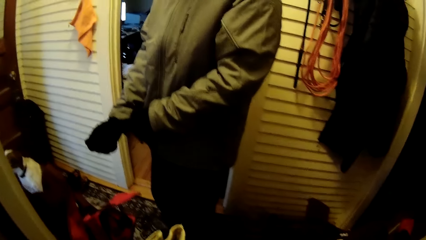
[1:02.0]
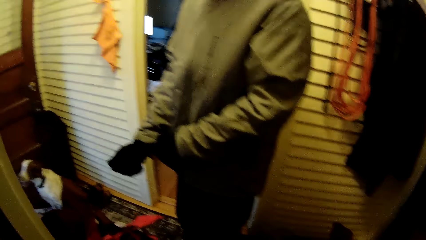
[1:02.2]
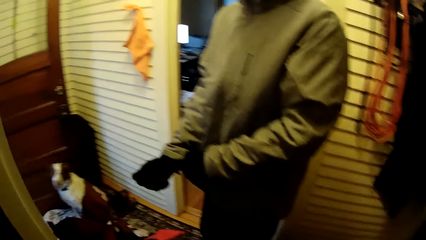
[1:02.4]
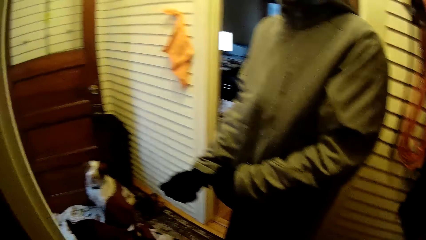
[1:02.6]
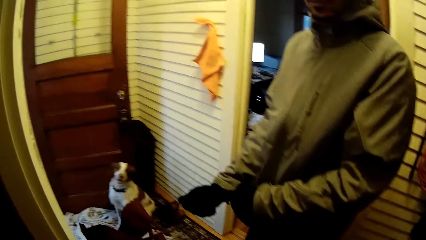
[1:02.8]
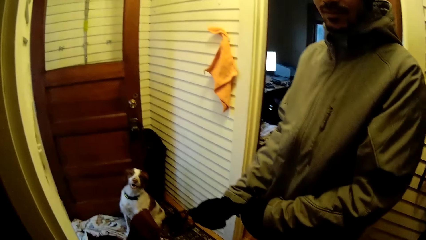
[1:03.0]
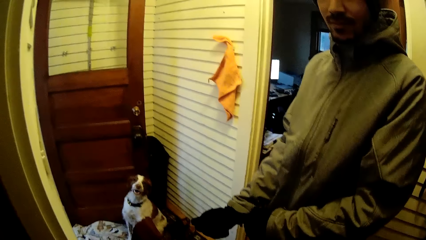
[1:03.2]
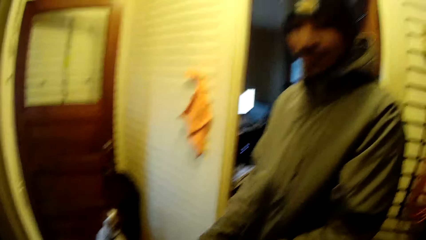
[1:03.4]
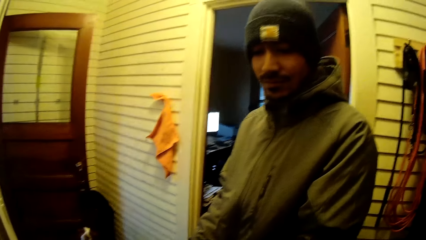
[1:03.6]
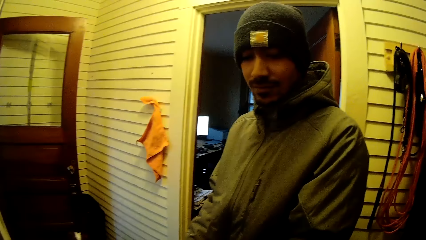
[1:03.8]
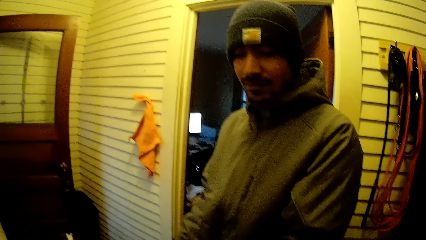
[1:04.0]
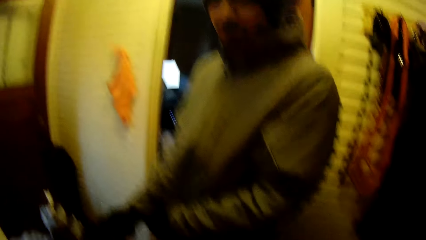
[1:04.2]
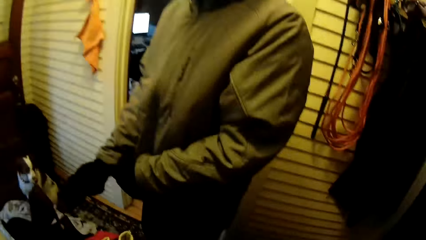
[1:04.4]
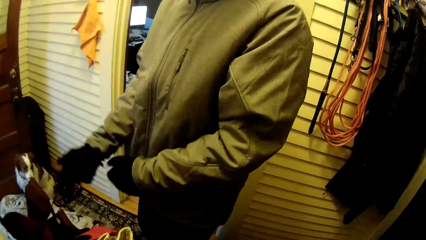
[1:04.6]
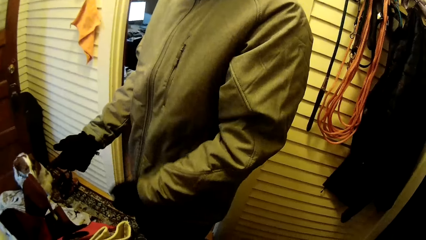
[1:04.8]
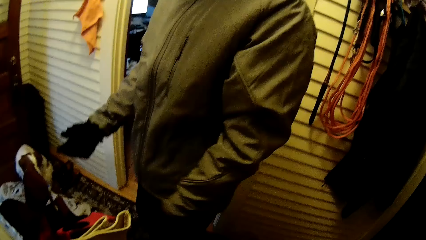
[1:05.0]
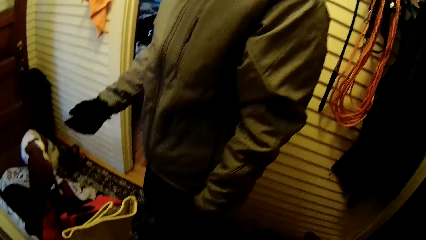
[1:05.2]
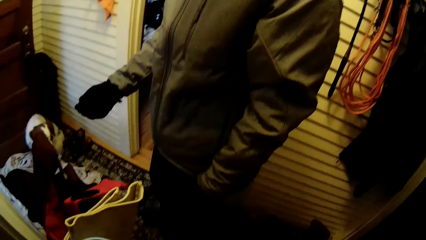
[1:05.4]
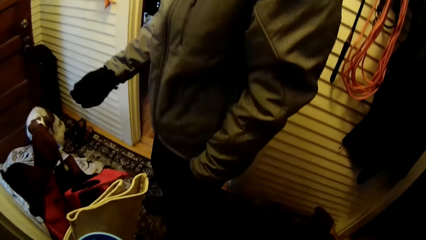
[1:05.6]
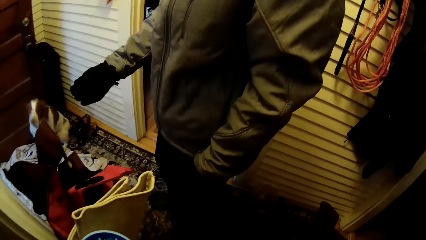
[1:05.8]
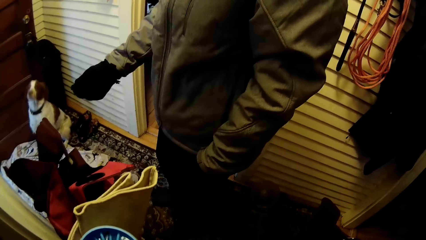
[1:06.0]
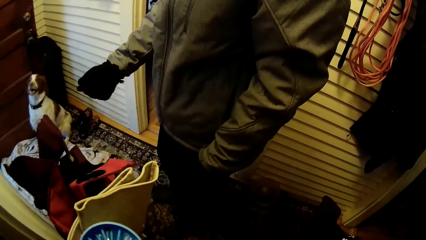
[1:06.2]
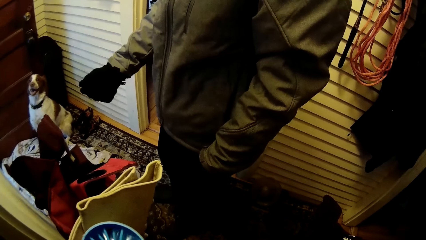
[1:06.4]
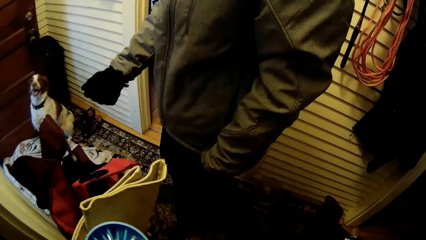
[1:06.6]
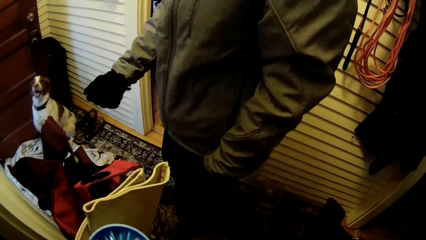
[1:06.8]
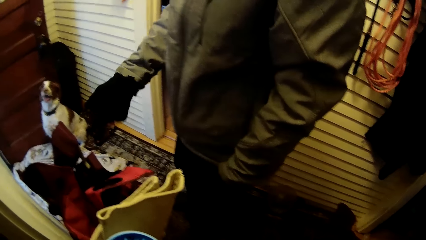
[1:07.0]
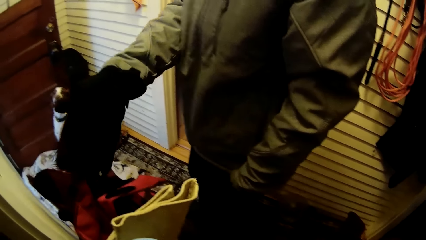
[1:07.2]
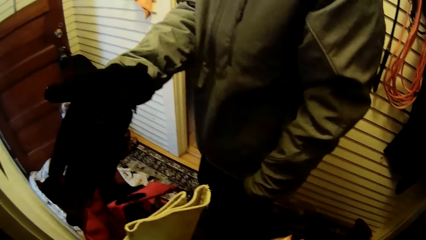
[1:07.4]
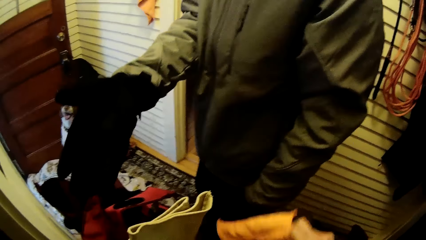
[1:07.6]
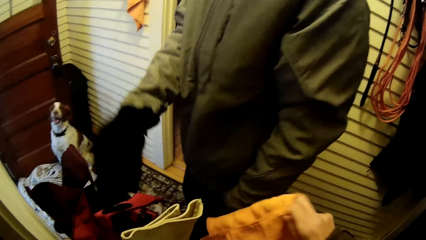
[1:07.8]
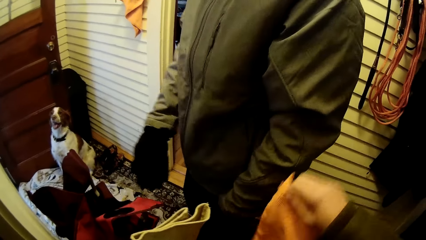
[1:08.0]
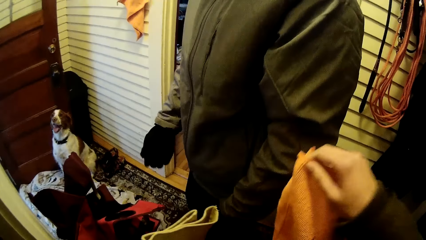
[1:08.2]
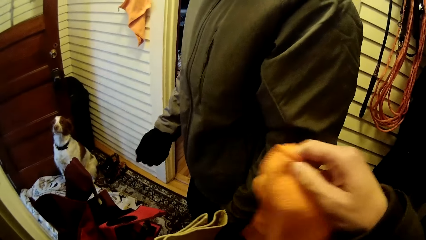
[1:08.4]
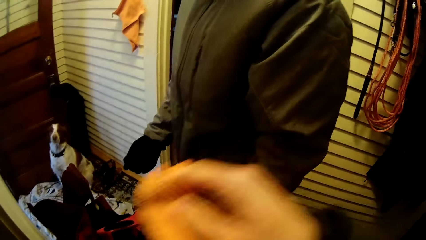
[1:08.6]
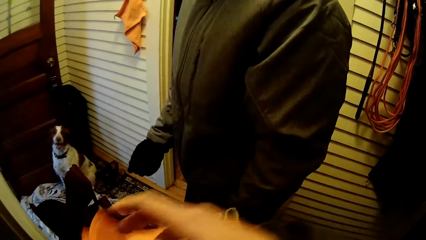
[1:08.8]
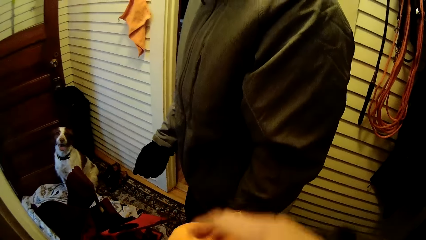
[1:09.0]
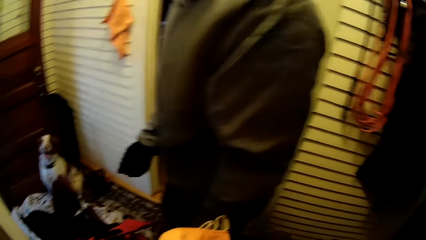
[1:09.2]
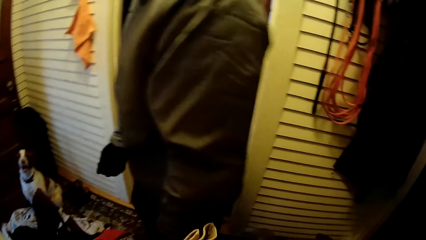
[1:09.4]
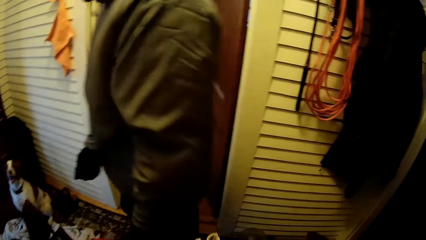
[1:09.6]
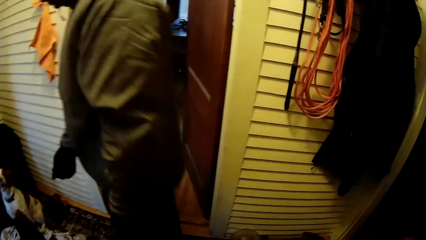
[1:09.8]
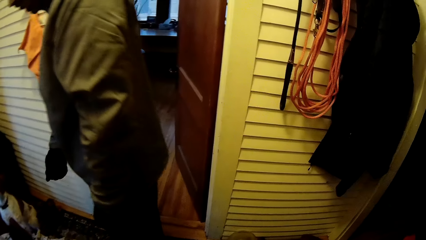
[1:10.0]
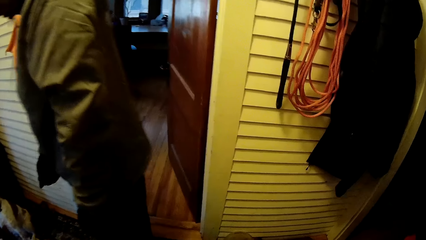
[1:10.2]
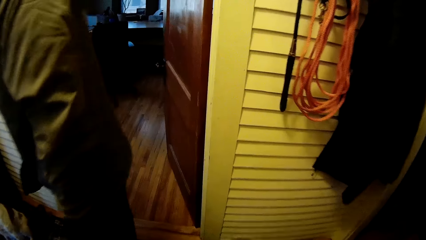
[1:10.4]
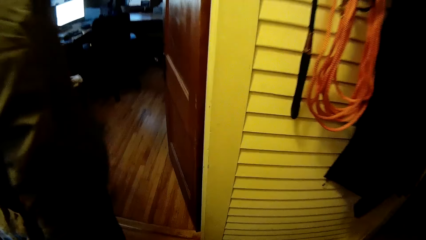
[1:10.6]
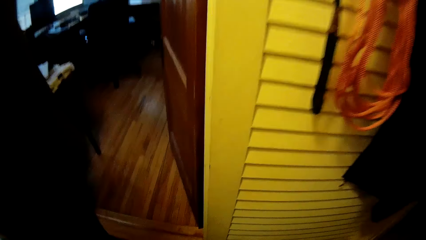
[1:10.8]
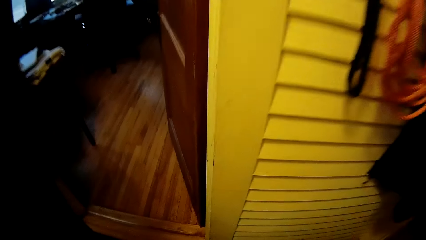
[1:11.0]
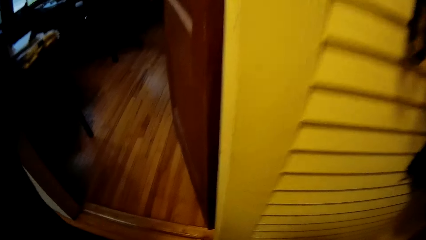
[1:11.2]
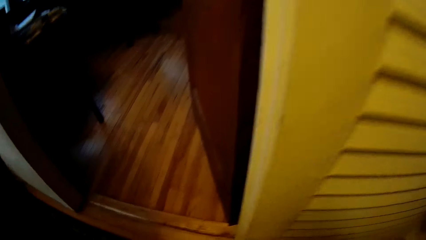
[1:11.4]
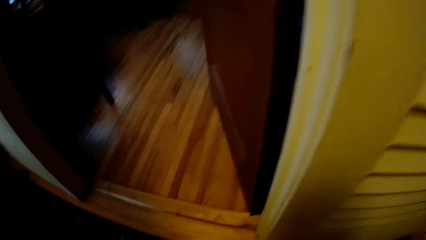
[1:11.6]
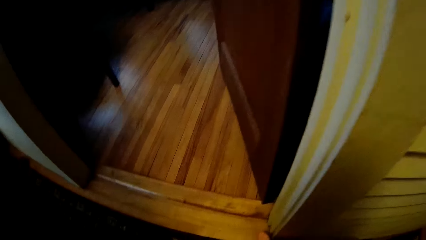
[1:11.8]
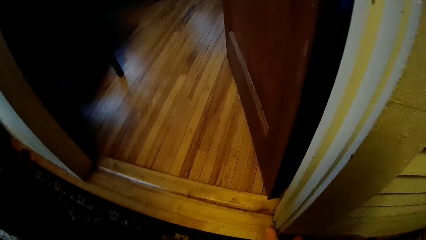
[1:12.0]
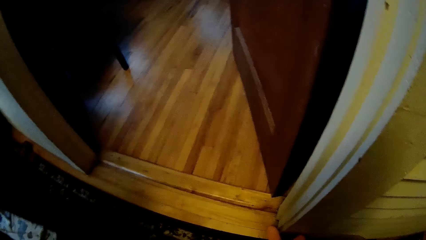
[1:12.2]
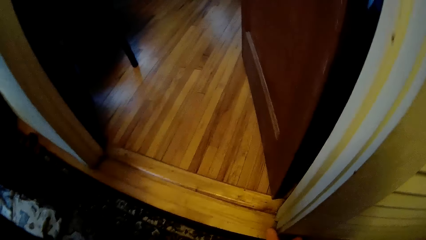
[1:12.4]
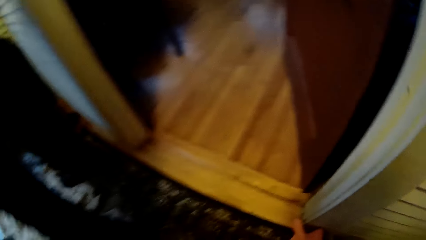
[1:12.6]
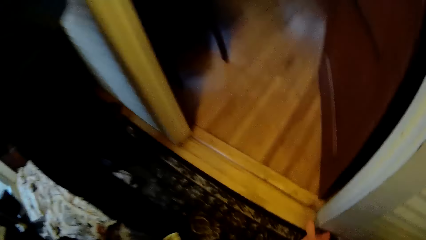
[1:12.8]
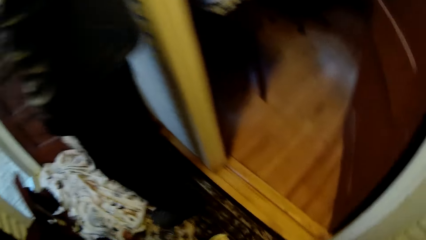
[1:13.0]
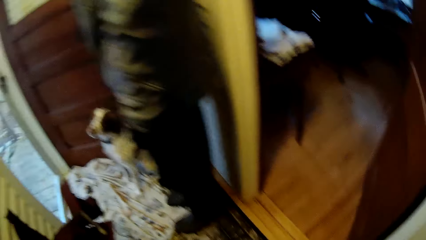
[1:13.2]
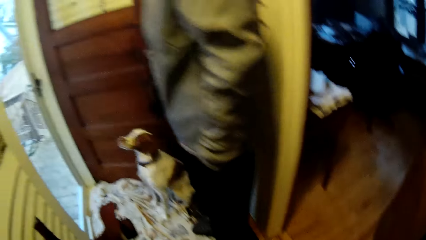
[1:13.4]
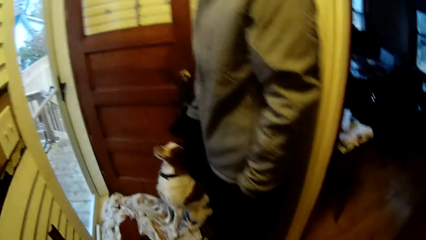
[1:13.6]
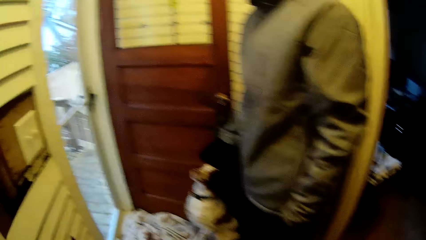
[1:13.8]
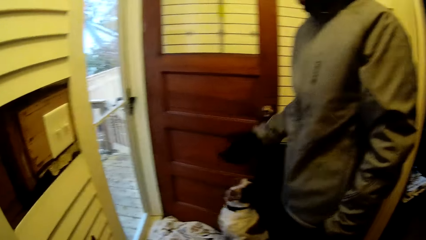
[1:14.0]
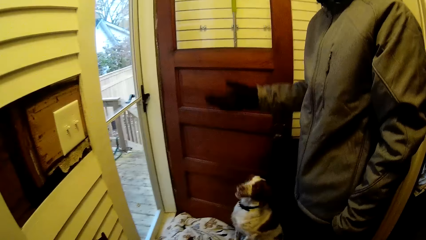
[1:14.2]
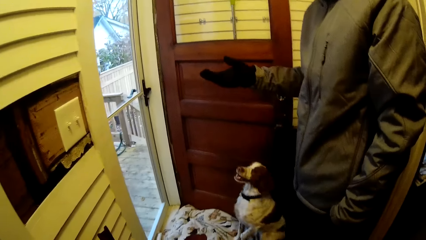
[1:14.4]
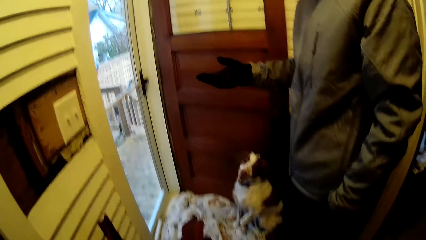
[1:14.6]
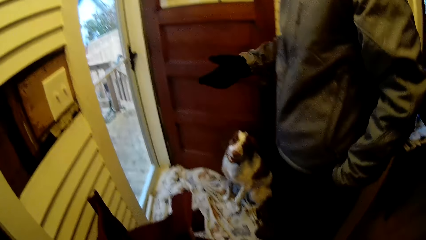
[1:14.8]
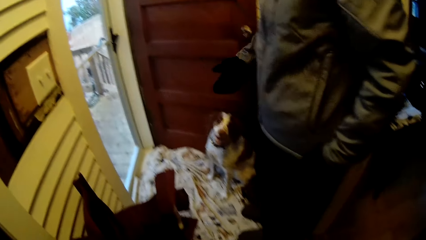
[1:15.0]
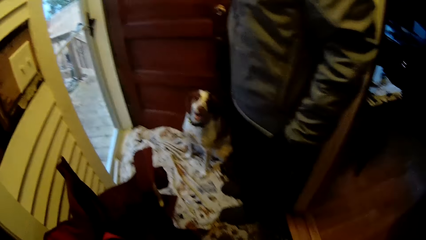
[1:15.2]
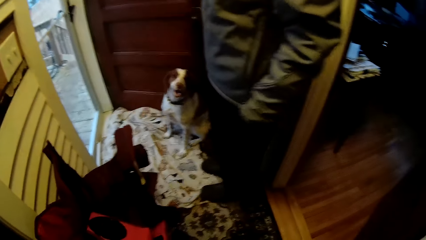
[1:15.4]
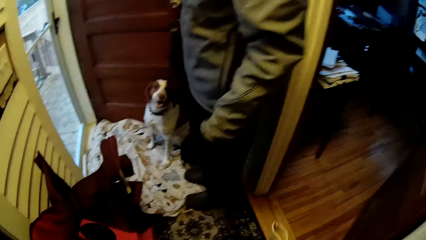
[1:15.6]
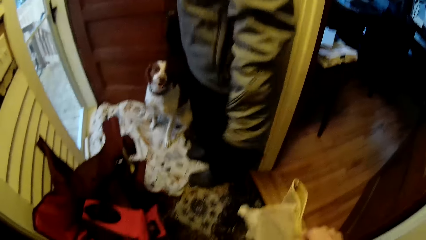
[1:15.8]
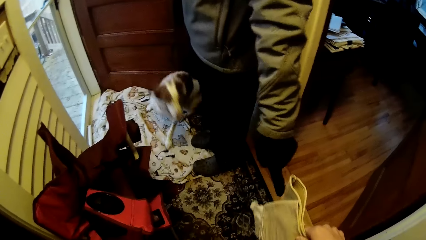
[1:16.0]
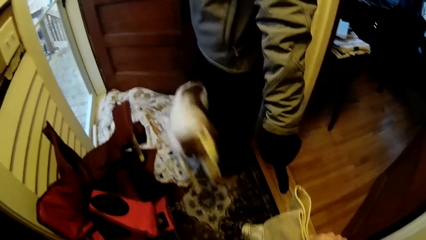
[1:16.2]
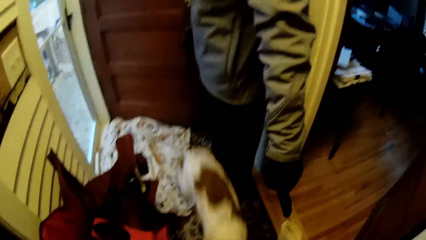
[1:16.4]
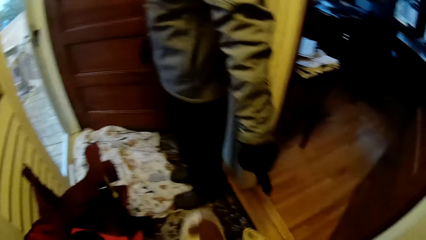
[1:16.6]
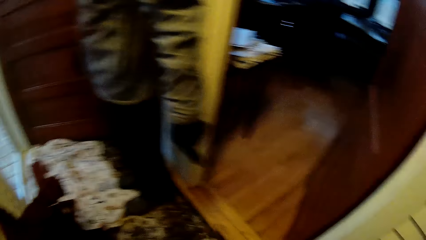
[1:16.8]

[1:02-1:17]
A man stares at the camera wearer. The camera wearer drops the cloth on a glove. A dog runs around.
